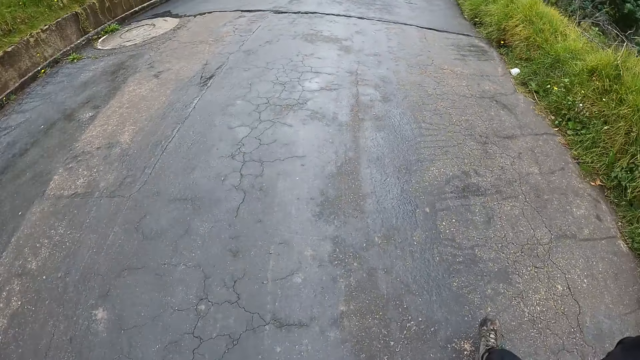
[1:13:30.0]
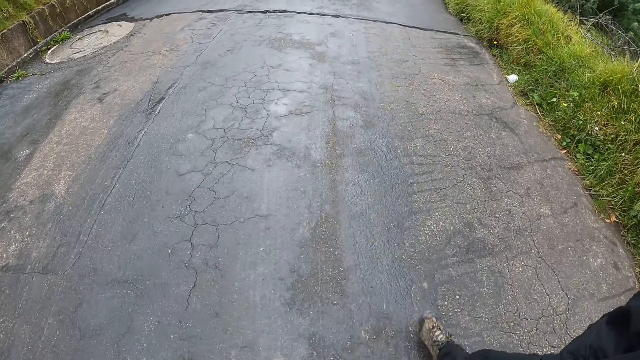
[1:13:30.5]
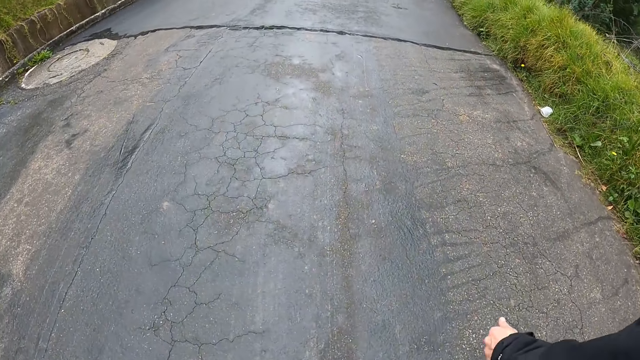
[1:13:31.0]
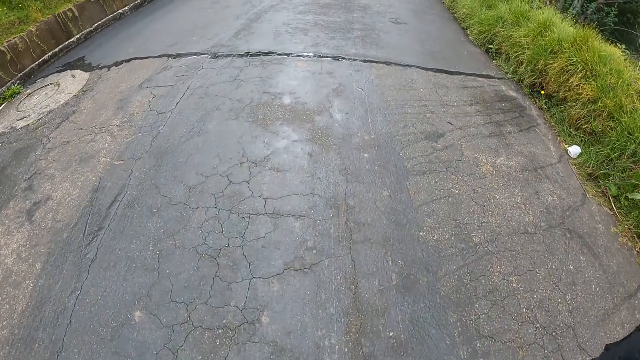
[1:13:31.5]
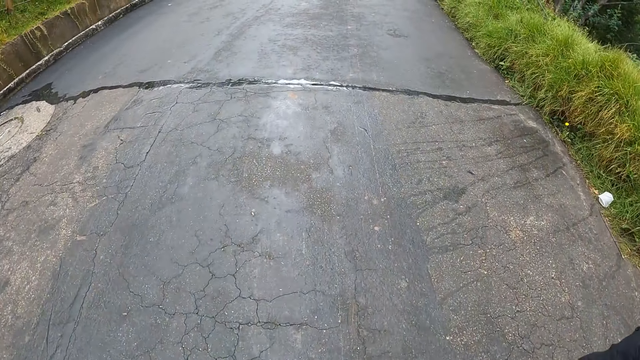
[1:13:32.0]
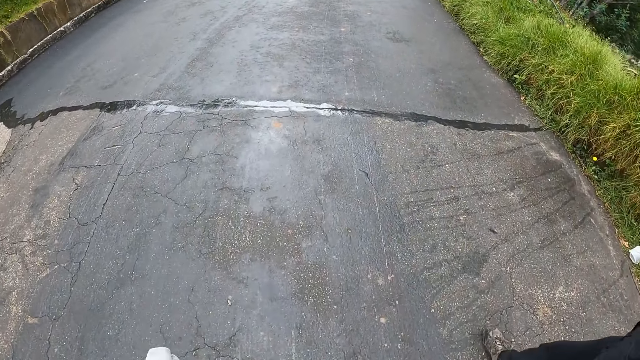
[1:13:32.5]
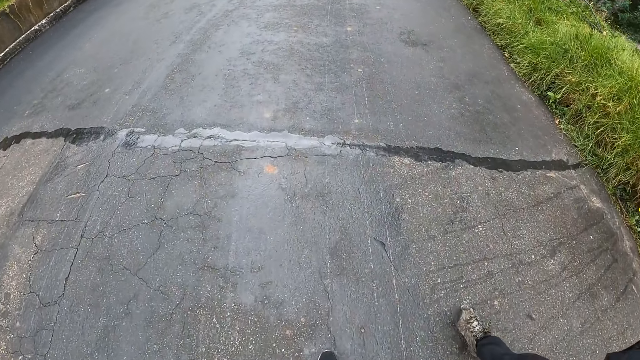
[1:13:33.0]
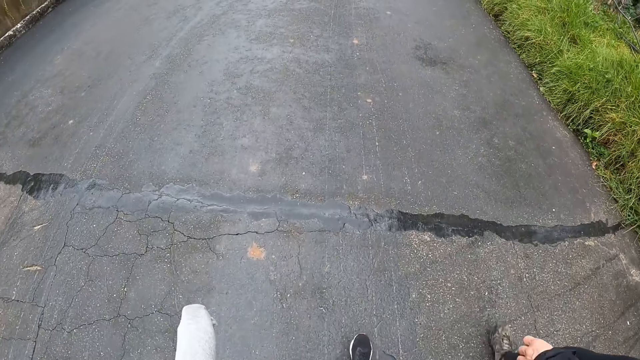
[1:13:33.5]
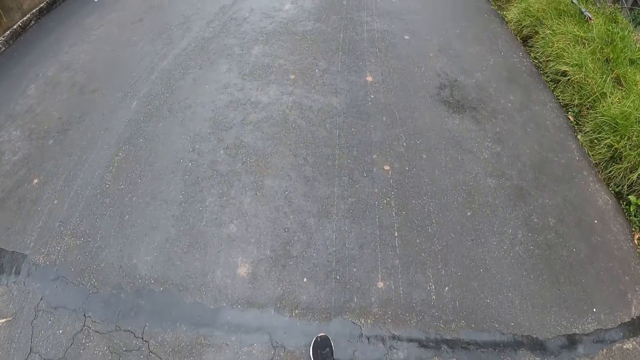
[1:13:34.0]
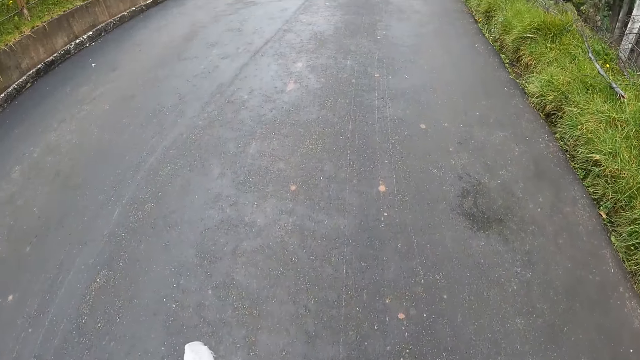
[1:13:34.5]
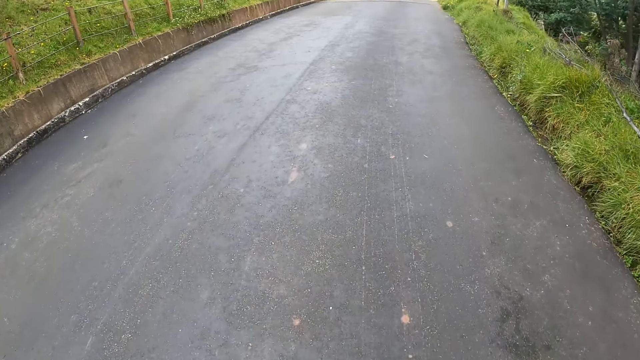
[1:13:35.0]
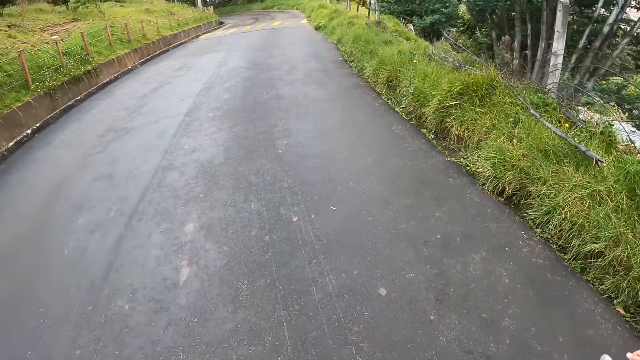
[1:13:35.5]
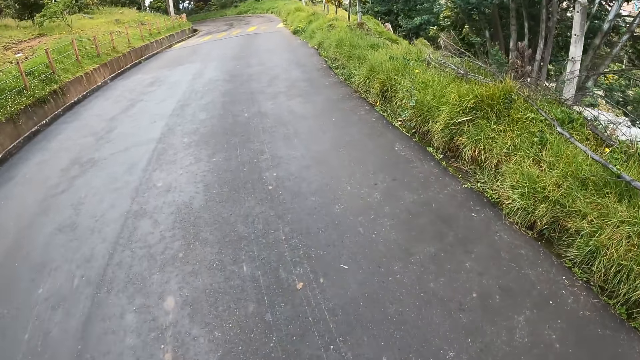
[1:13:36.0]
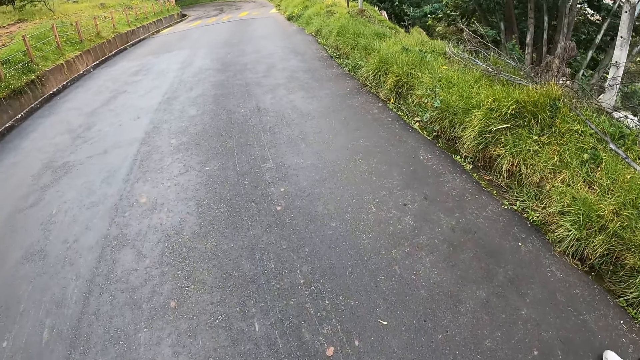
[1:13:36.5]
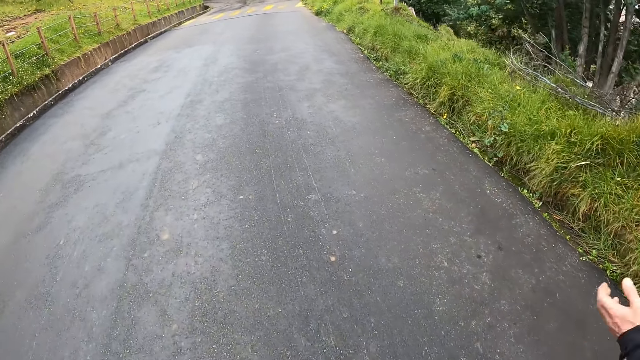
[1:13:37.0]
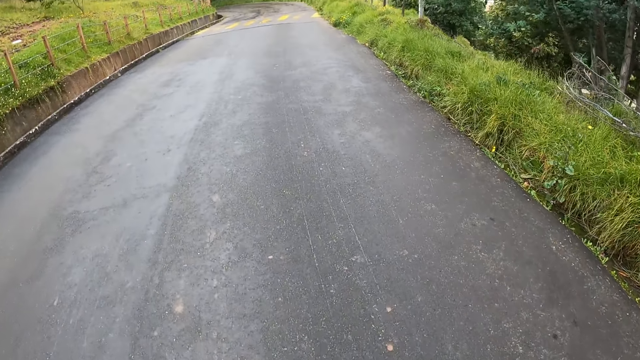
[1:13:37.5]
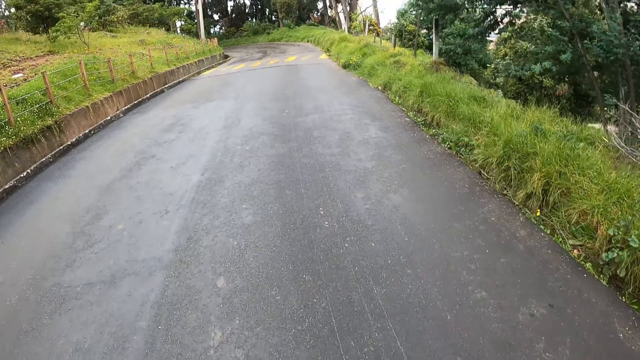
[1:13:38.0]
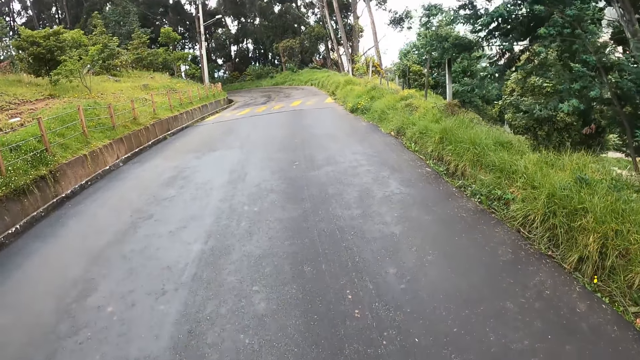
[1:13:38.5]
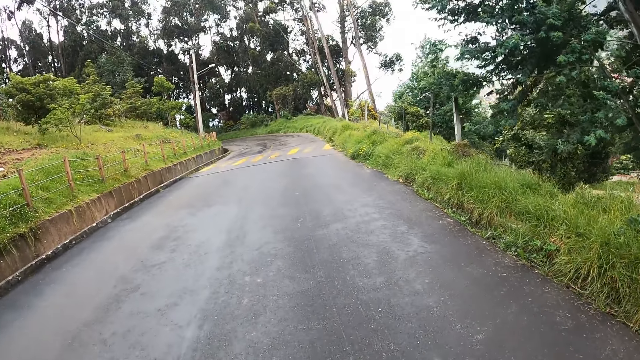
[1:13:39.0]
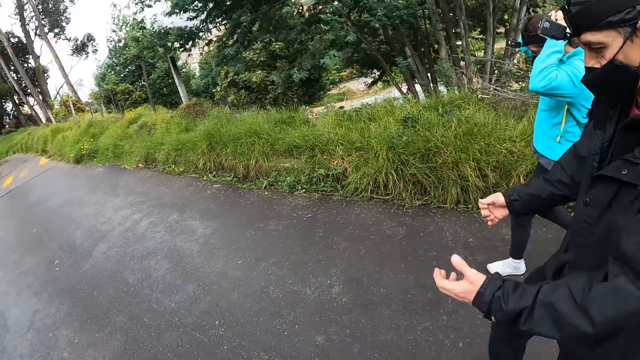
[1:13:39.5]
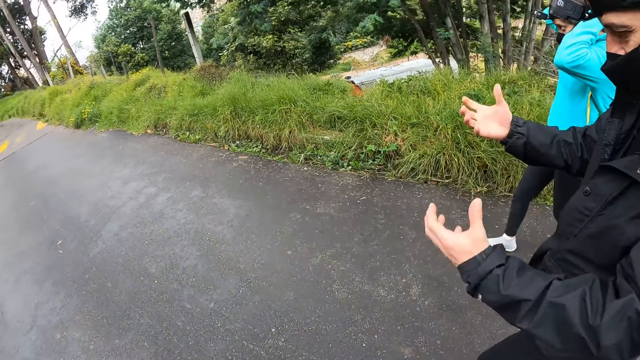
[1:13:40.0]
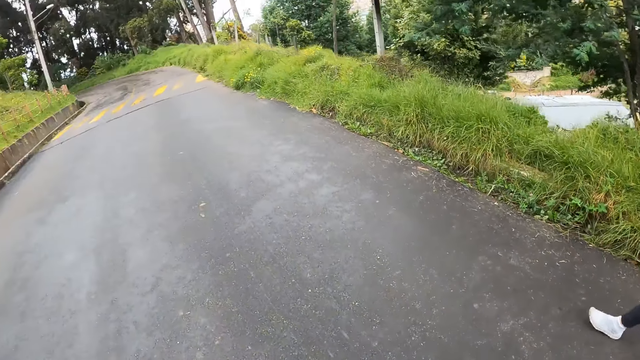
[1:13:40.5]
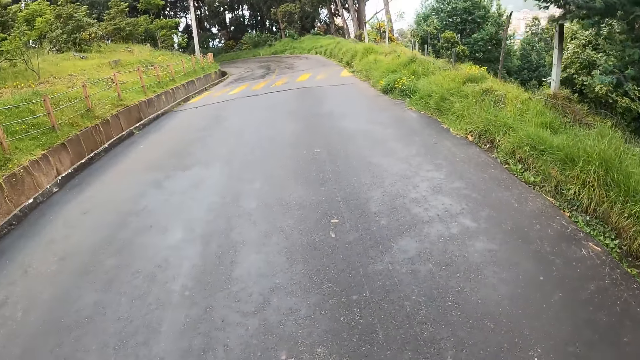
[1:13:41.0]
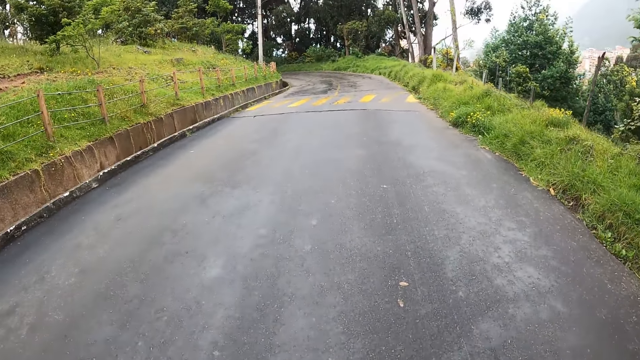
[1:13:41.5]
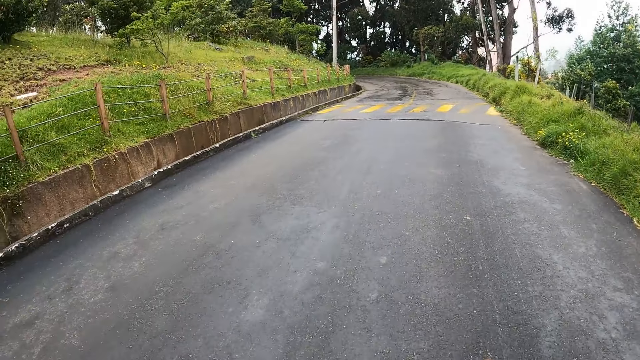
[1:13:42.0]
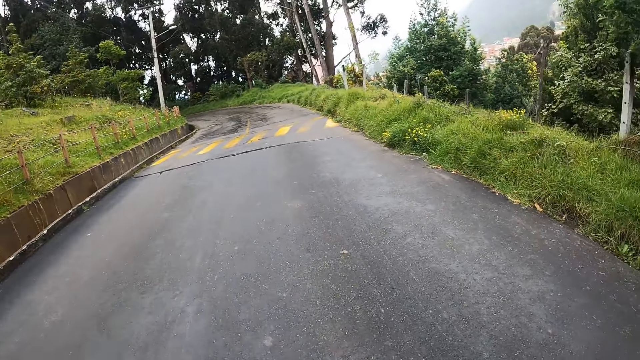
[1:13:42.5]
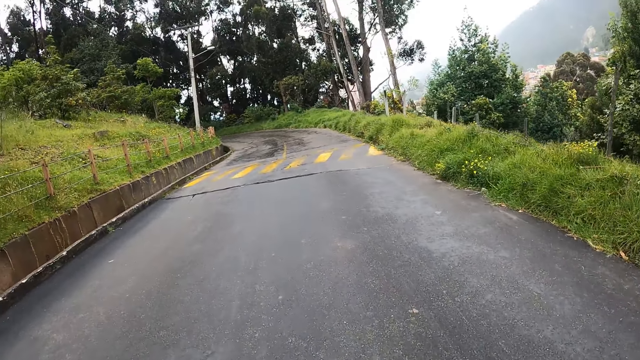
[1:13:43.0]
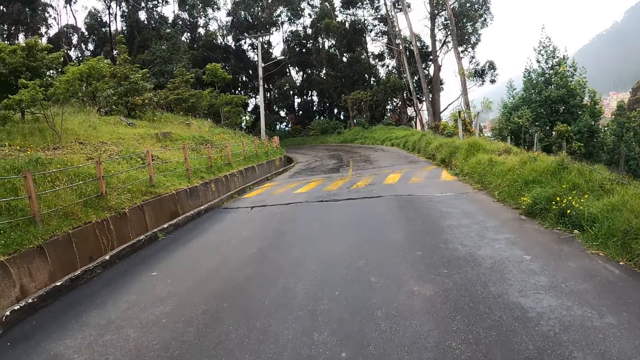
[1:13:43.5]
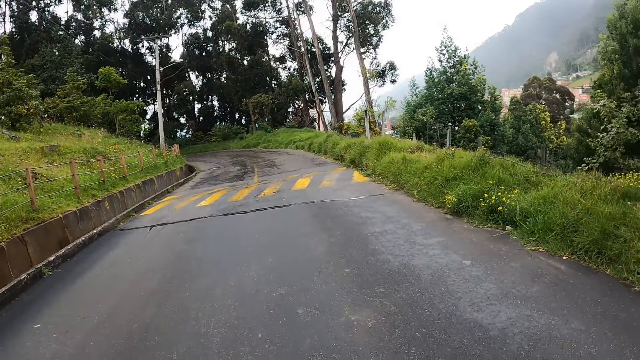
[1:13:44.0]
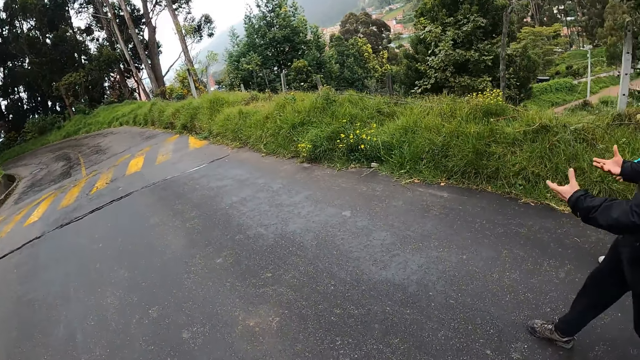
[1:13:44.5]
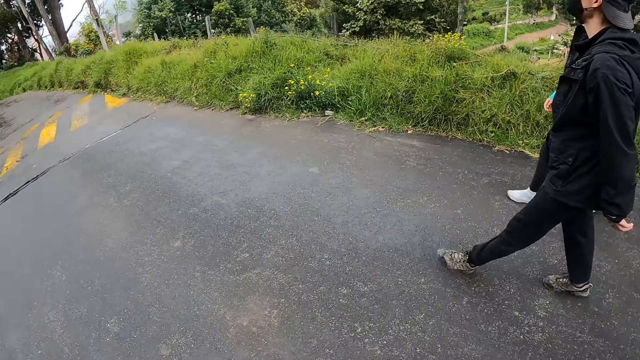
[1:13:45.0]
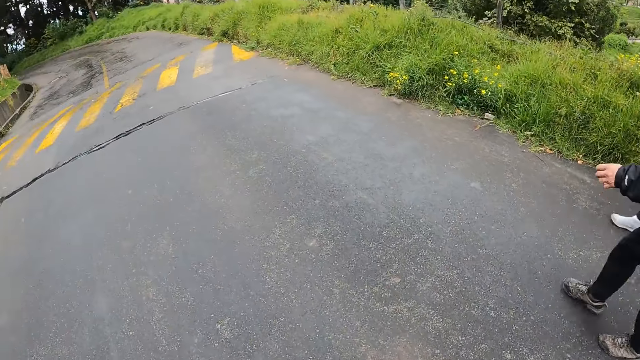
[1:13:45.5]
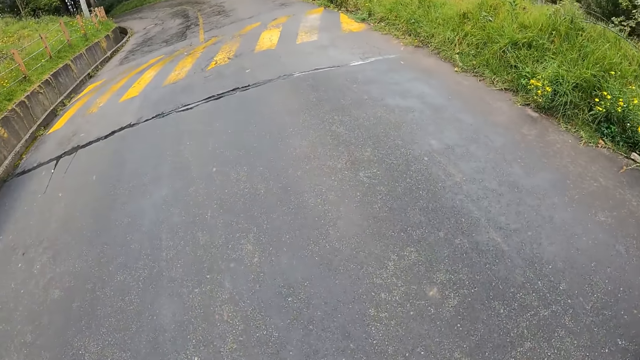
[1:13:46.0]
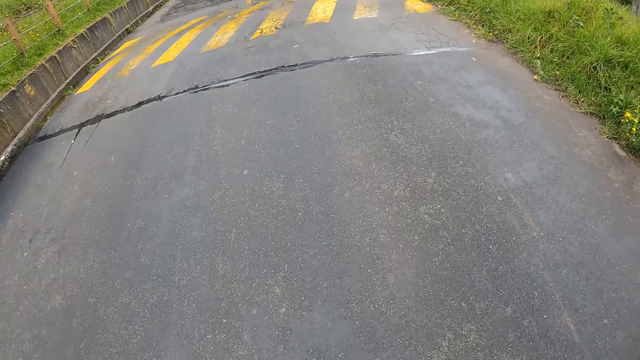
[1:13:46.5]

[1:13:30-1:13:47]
The camera wearer looks around on the road. A person talks to a lady and the camera wearer with hand signs. The camera wearer walks on the road with the person and the lady.

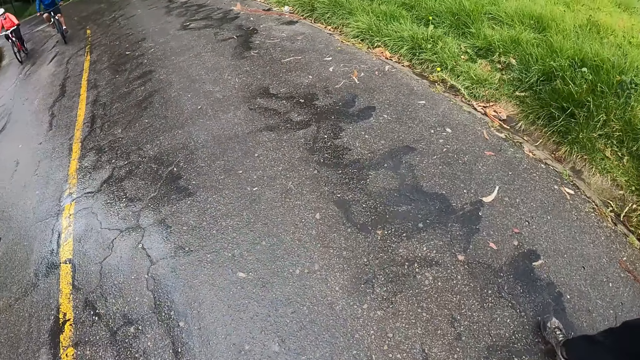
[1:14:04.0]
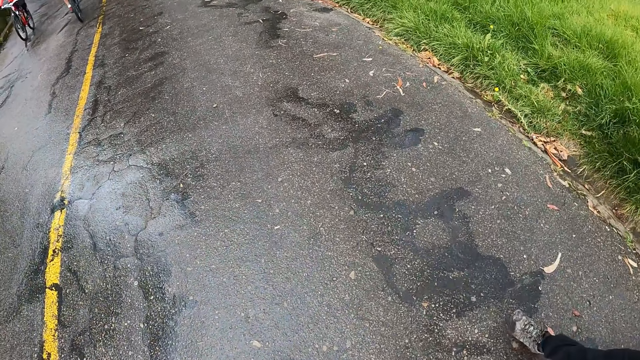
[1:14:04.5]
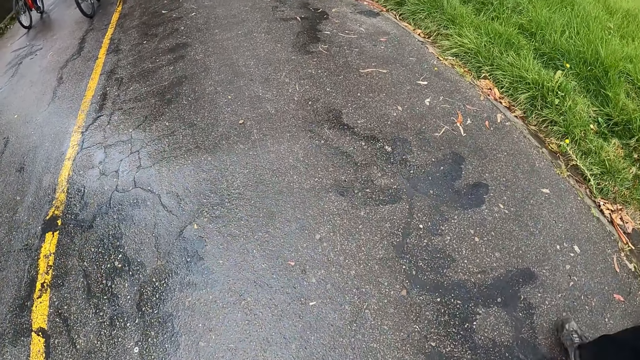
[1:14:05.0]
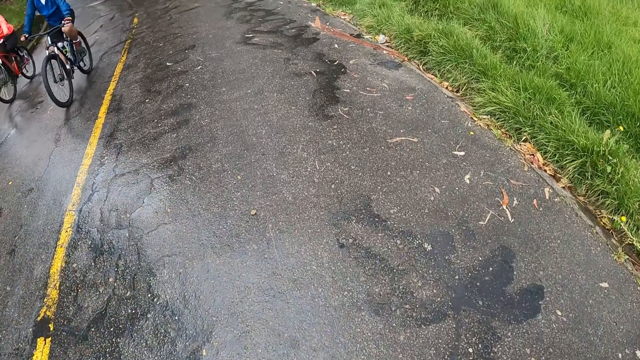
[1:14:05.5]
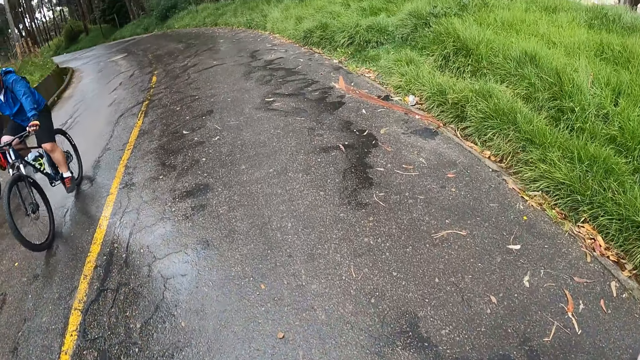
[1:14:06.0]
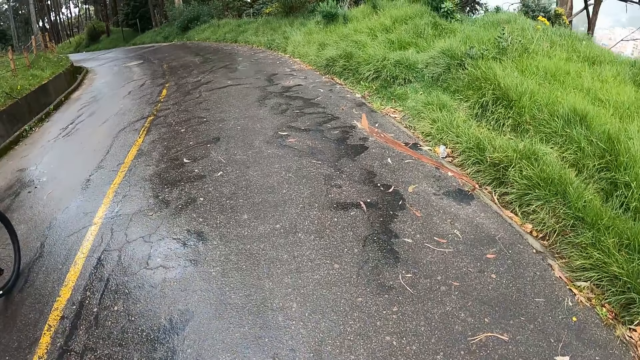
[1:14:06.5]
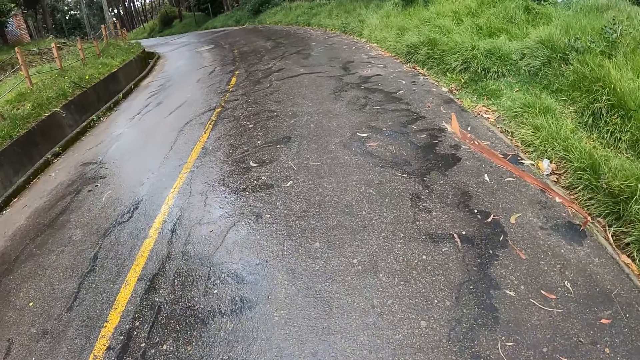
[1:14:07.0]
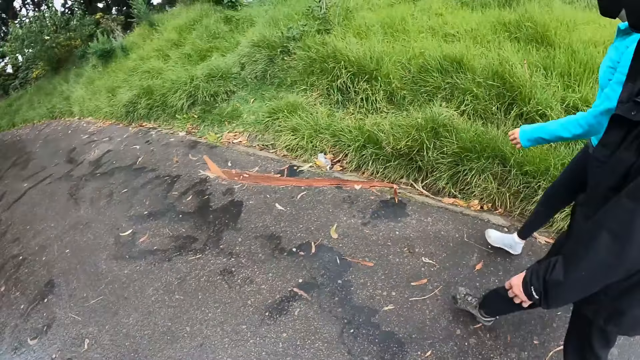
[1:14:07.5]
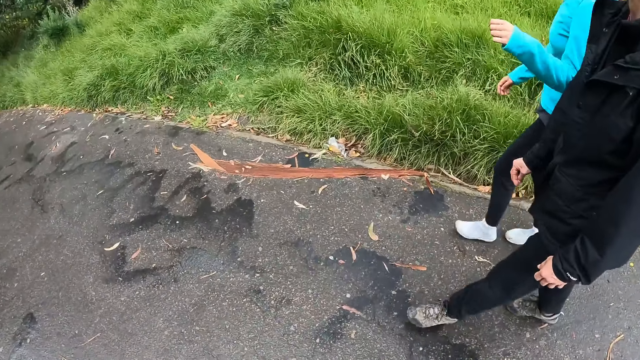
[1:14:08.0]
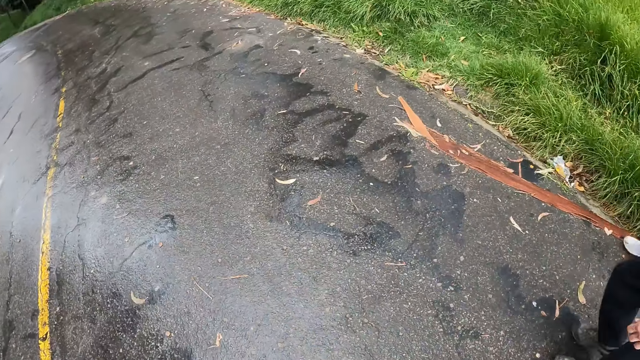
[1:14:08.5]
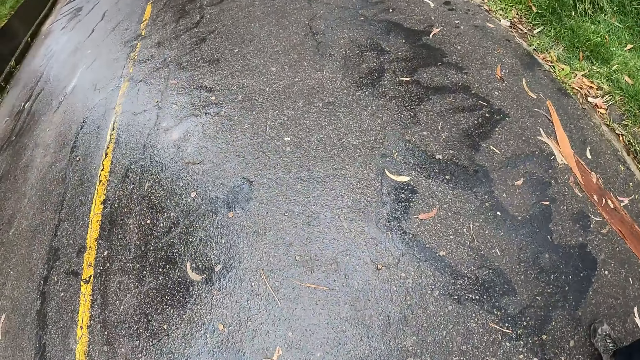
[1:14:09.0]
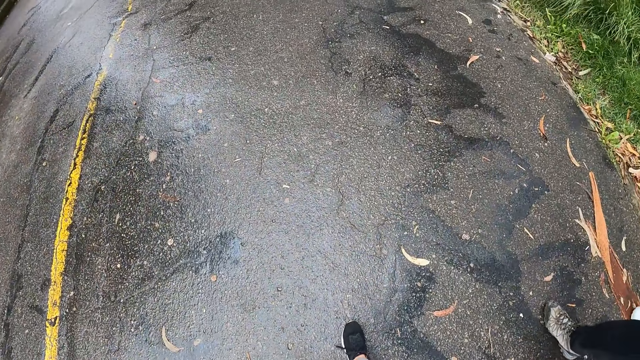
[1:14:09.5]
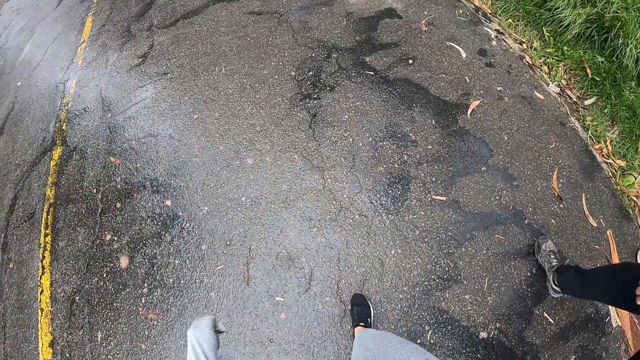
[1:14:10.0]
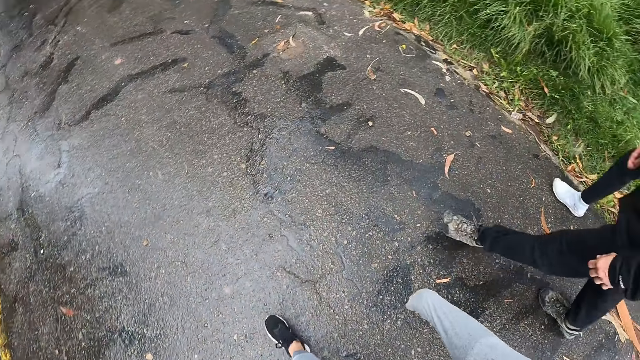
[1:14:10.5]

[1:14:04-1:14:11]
A woman rides a bicycle past the camera wearer. A man rides a bicycle past the camera wearer. The camera wearer looks around on the road. They walk on the road with a person and a lady.
